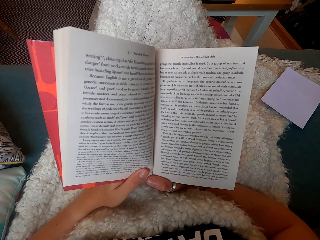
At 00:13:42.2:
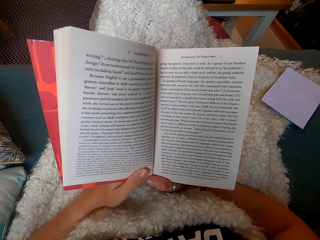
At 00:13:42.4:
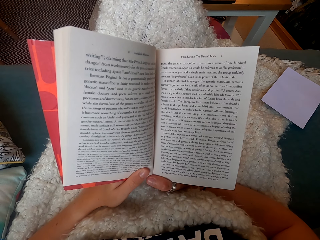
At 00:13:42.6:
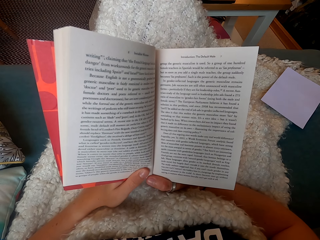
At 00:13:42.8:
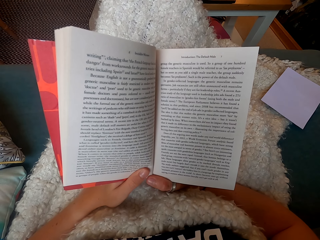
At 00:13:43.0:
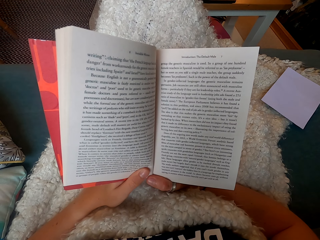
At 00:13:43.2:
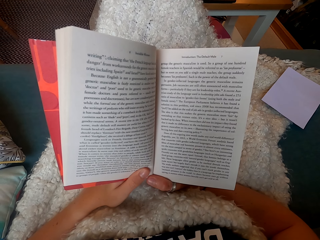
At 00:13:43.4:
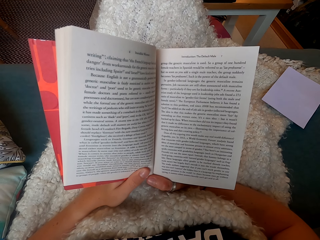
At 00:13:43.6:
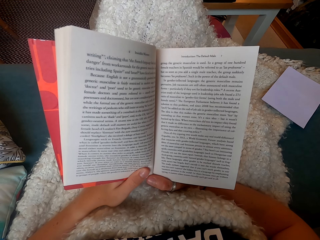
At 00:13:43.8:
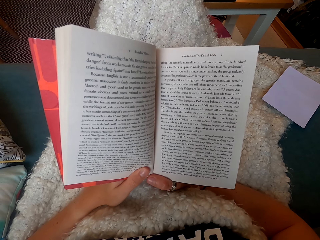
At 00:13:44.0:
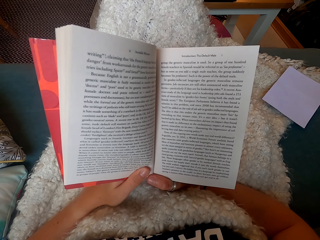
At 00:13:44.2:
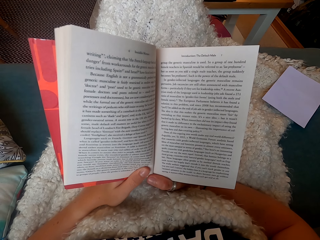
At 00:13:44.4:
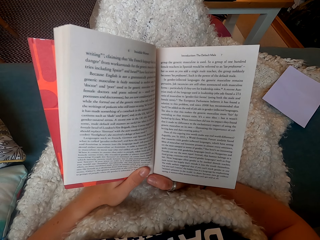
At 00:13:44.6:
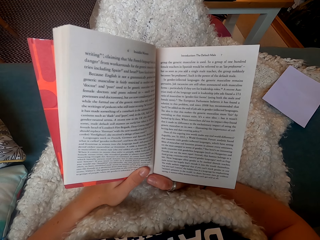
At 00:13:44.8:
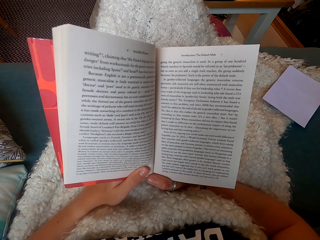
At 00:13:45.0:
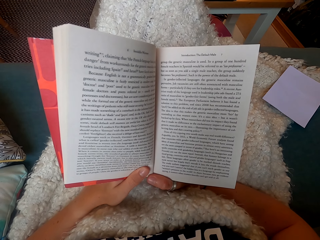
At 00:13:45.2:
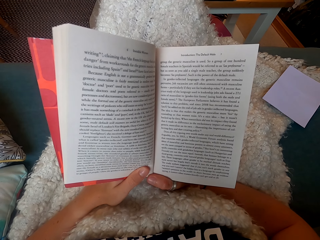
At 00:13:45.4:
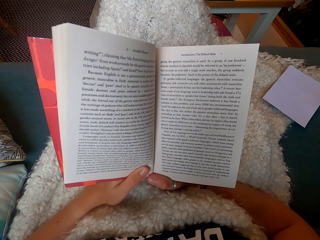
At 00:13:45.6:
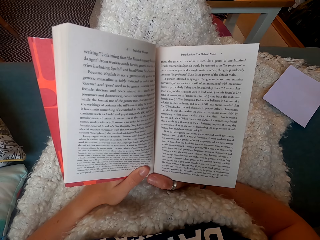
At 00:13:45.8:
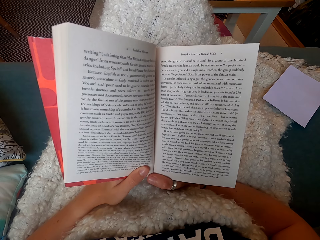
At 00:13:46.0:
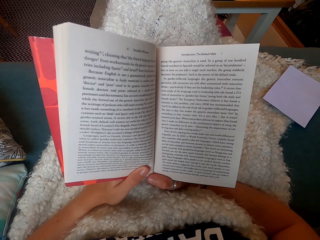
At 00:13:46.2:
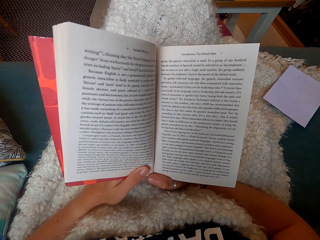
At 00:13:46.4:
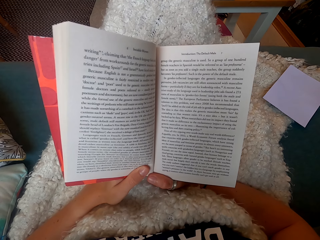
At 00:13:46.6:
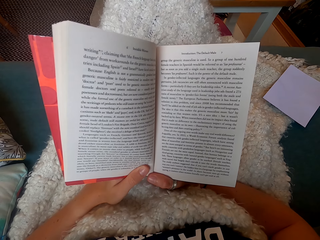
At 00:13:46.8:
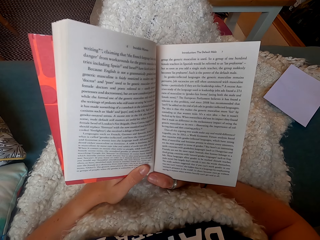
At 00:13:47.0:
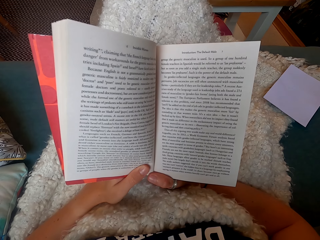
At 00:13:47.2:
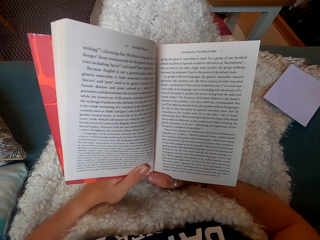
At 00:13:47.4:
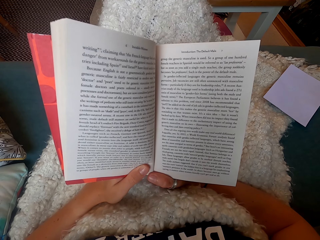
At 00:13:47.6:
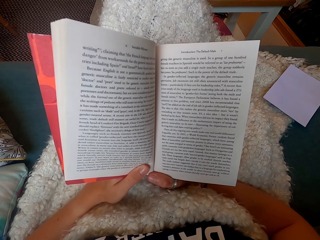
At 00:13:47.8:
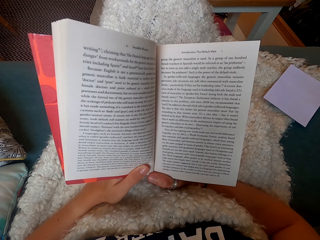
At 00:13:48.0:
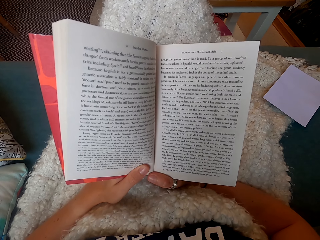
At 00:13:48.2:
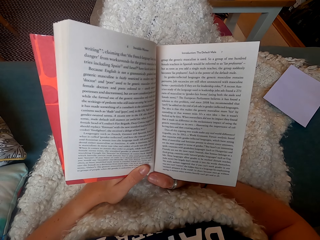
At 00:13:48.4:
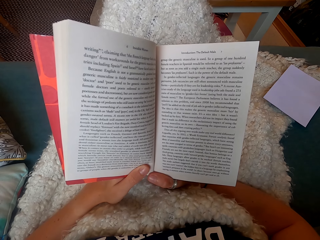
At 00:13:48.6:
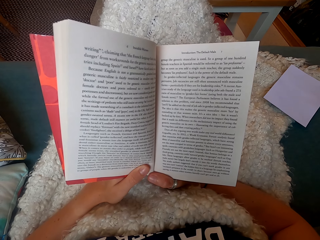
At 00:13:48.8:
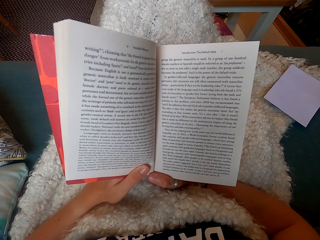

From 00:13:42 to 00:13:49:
The camera wearer reads a novel.
